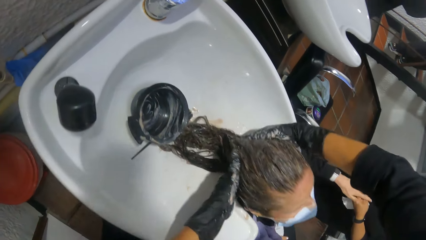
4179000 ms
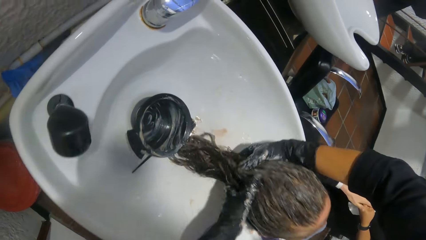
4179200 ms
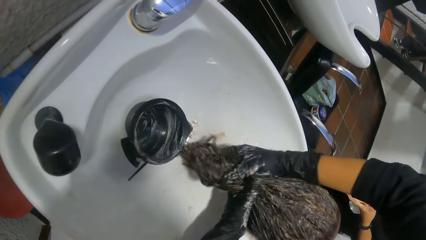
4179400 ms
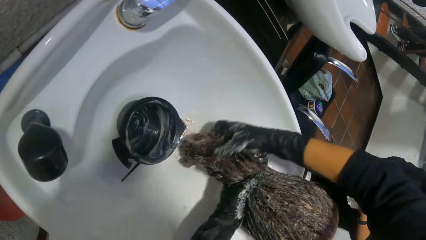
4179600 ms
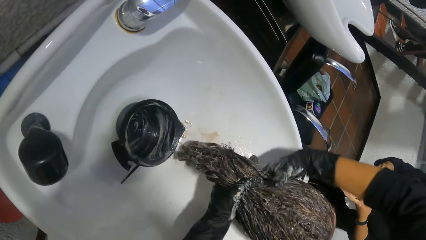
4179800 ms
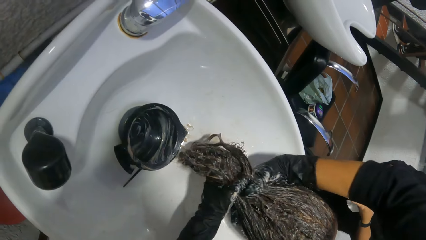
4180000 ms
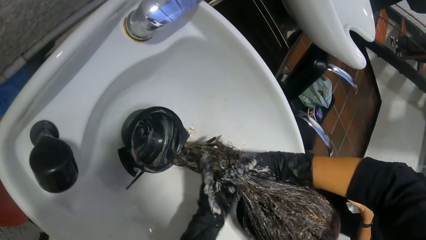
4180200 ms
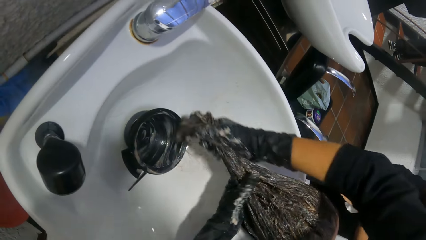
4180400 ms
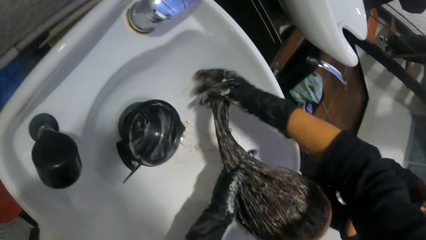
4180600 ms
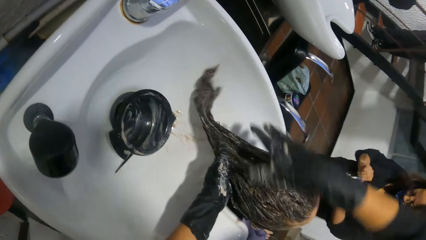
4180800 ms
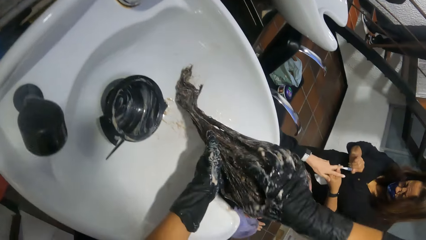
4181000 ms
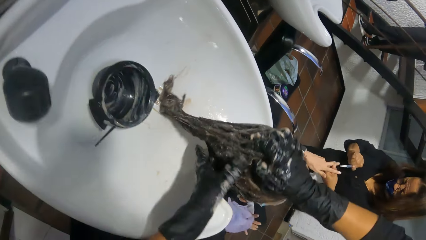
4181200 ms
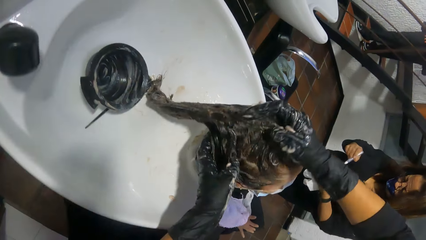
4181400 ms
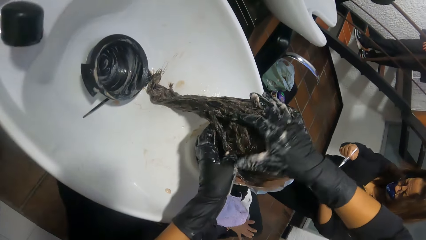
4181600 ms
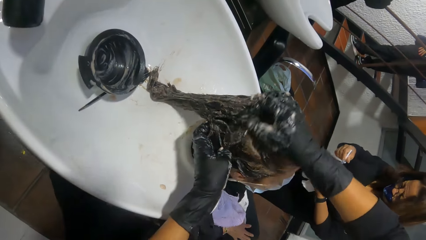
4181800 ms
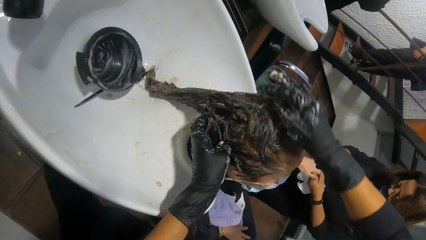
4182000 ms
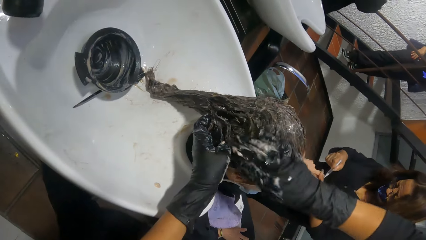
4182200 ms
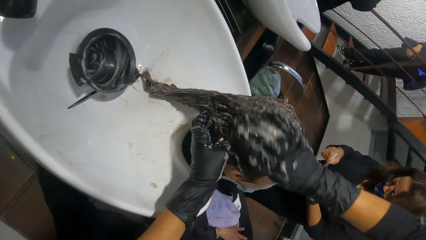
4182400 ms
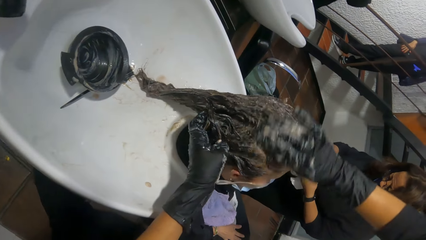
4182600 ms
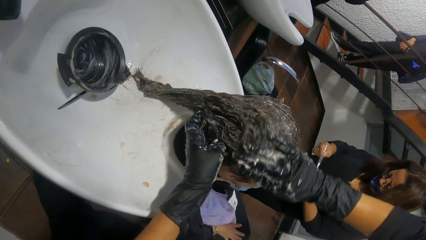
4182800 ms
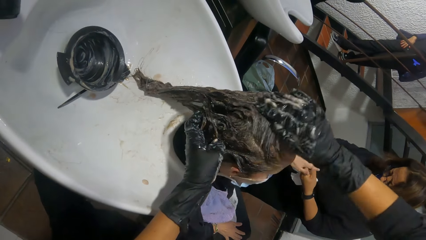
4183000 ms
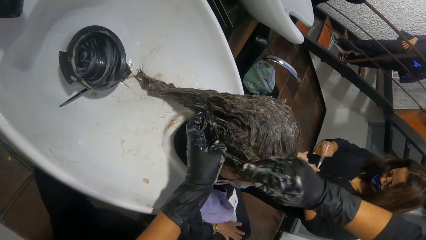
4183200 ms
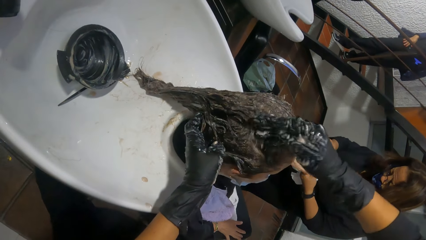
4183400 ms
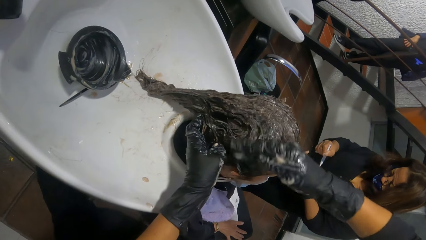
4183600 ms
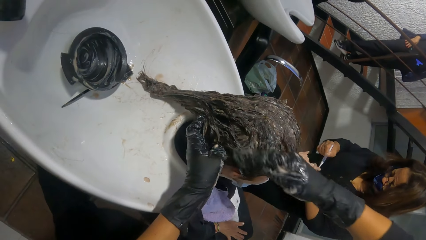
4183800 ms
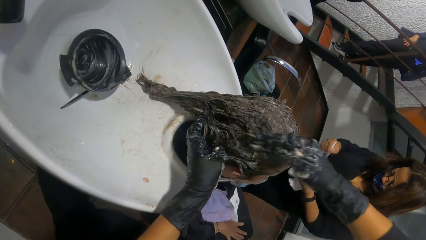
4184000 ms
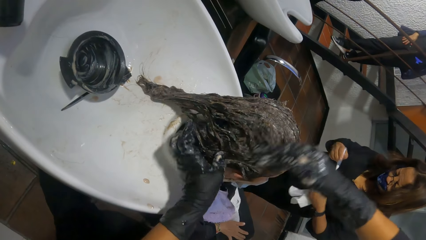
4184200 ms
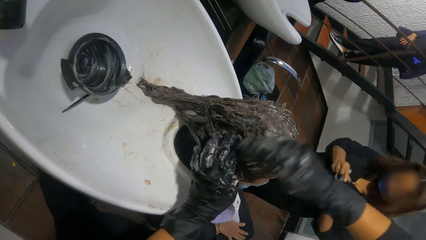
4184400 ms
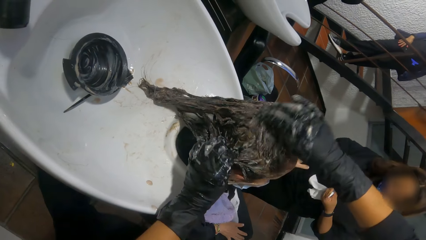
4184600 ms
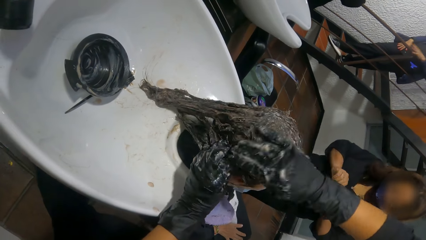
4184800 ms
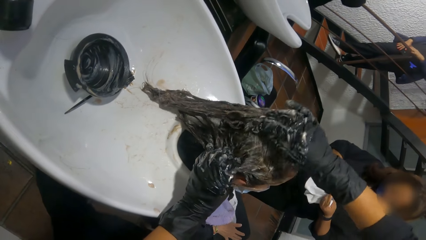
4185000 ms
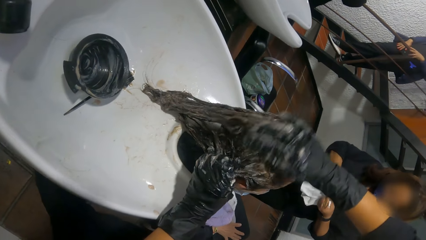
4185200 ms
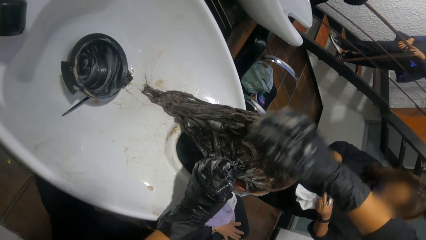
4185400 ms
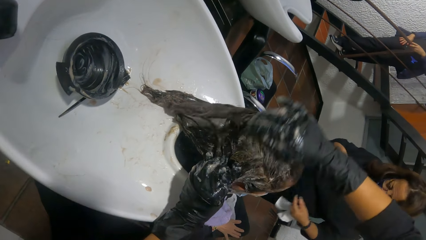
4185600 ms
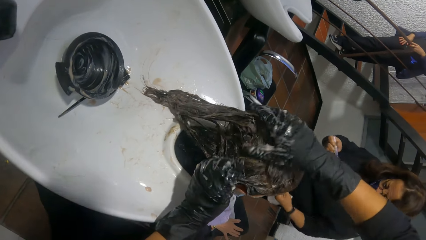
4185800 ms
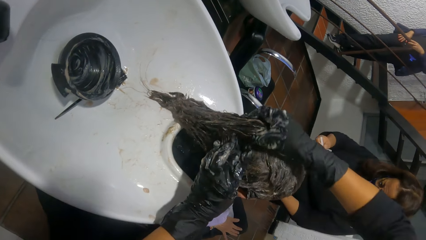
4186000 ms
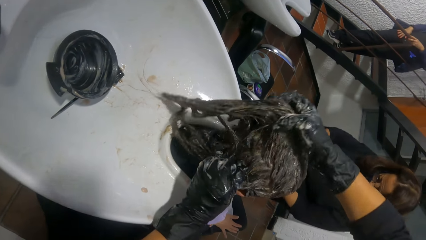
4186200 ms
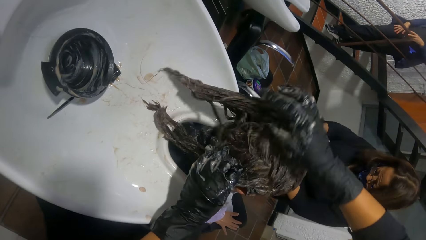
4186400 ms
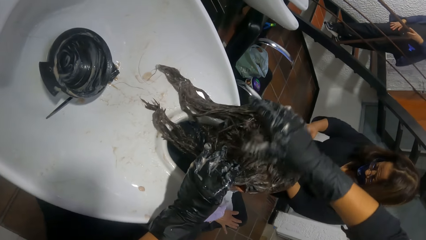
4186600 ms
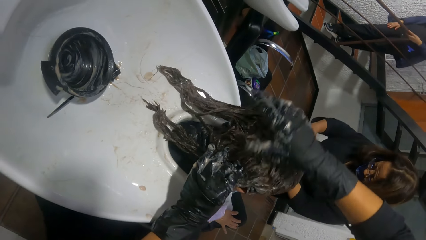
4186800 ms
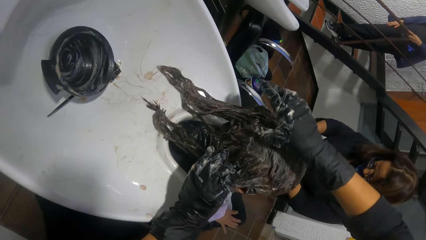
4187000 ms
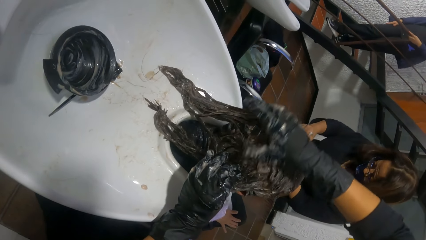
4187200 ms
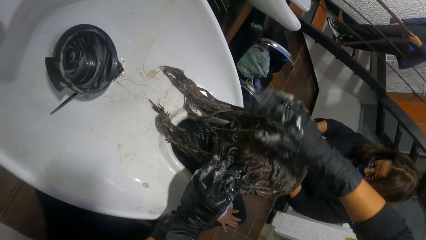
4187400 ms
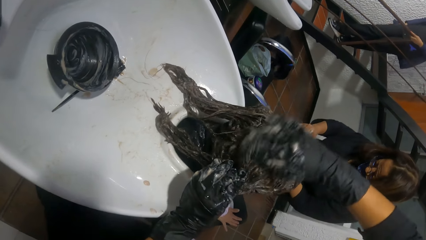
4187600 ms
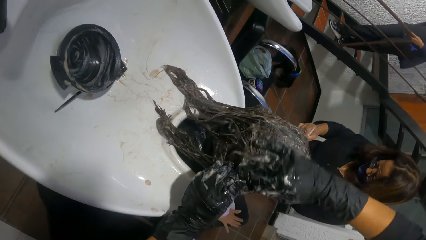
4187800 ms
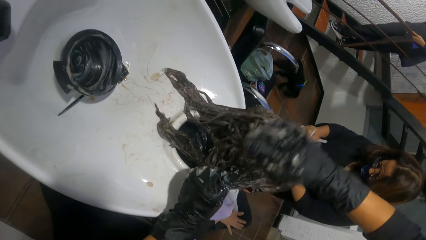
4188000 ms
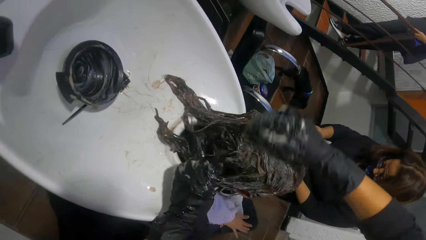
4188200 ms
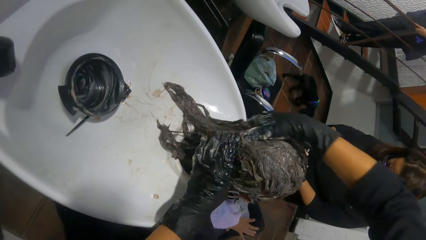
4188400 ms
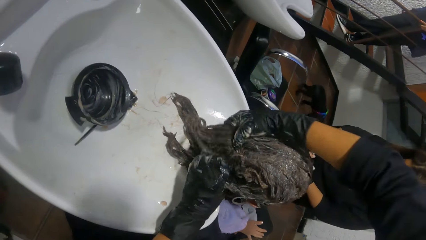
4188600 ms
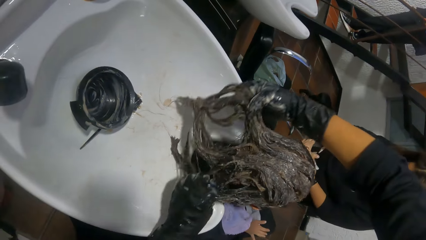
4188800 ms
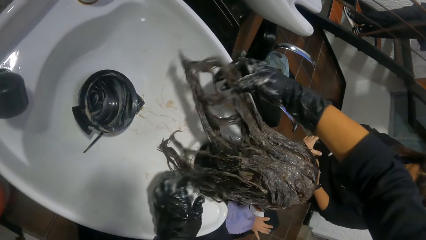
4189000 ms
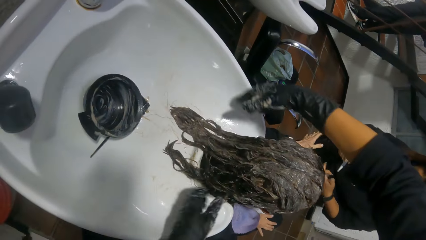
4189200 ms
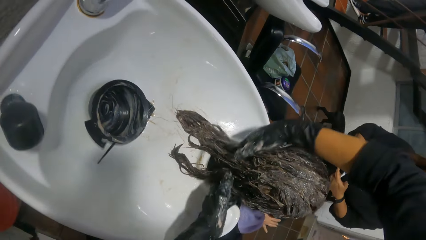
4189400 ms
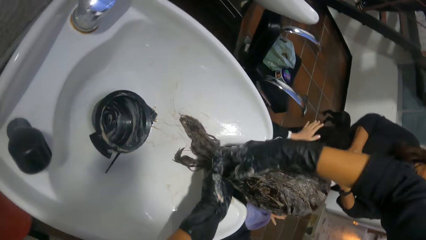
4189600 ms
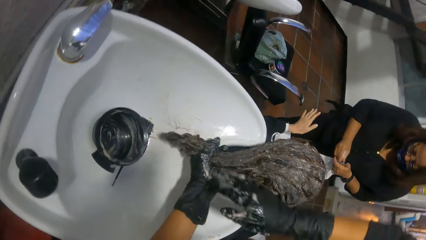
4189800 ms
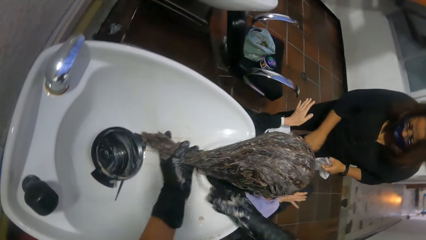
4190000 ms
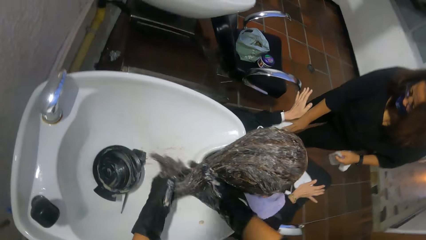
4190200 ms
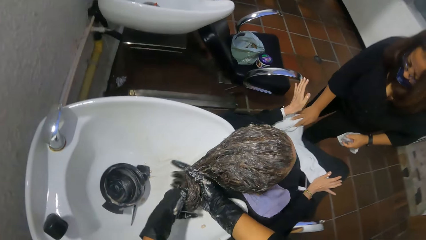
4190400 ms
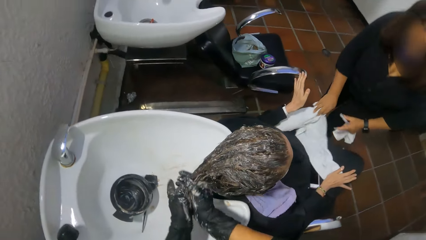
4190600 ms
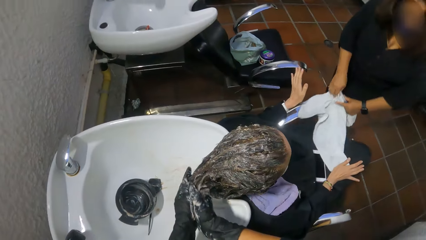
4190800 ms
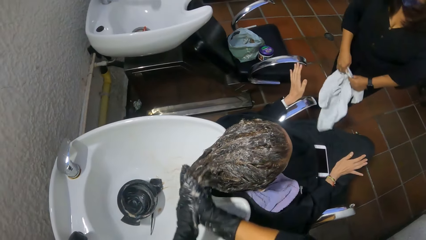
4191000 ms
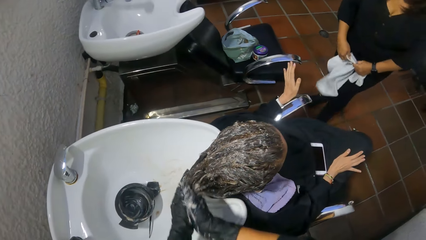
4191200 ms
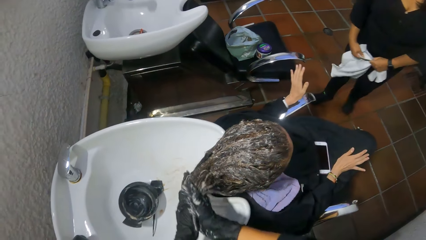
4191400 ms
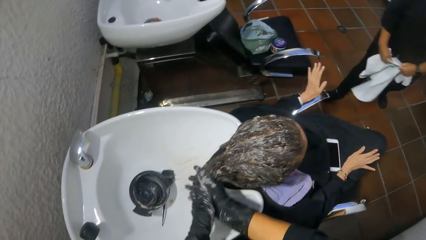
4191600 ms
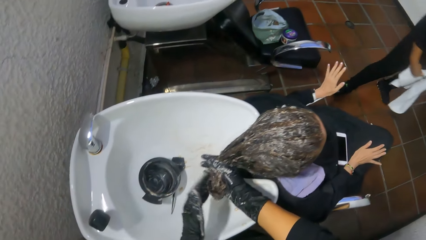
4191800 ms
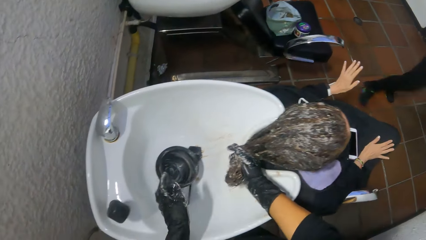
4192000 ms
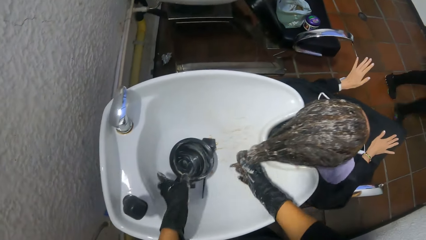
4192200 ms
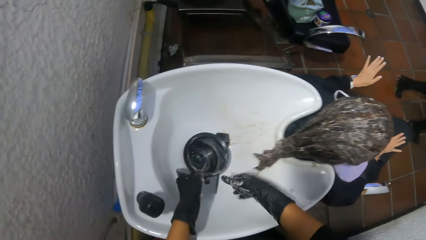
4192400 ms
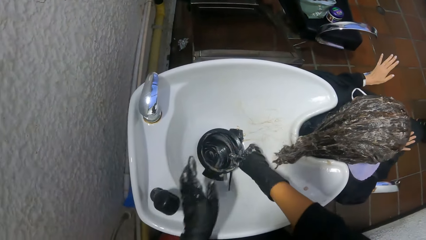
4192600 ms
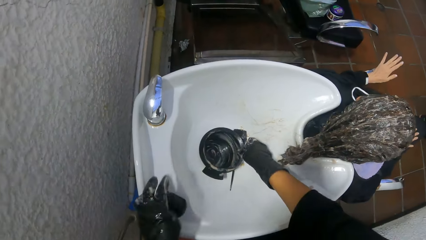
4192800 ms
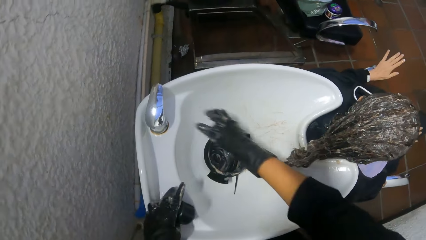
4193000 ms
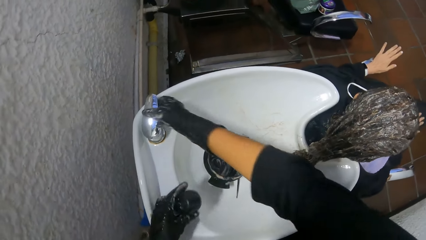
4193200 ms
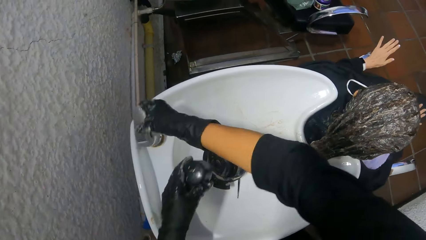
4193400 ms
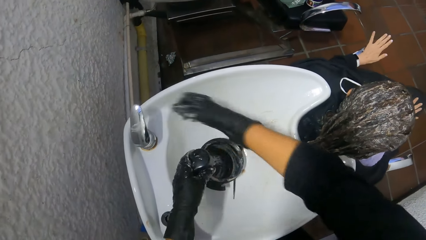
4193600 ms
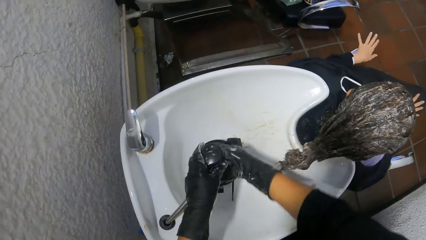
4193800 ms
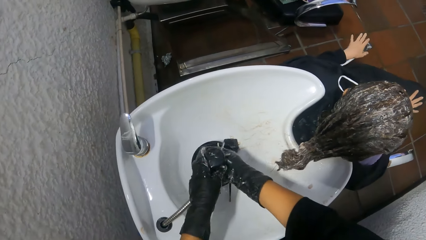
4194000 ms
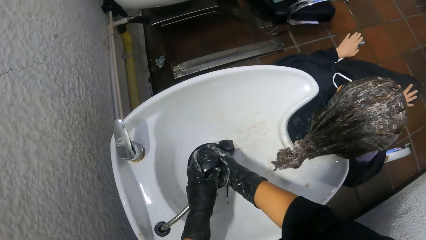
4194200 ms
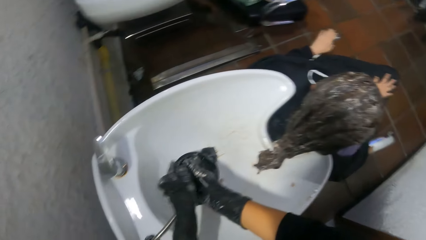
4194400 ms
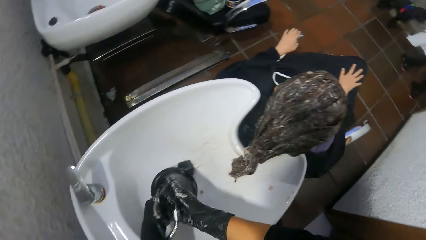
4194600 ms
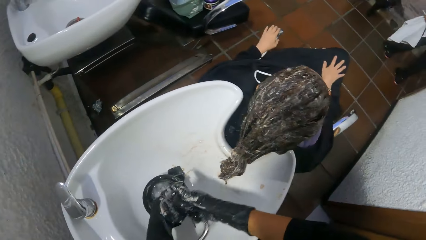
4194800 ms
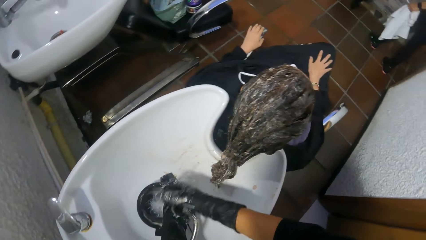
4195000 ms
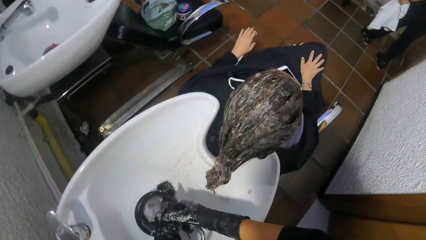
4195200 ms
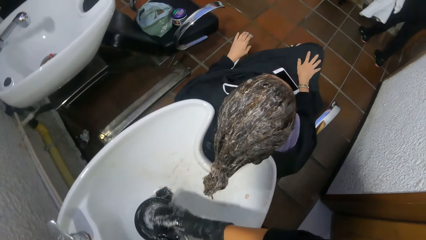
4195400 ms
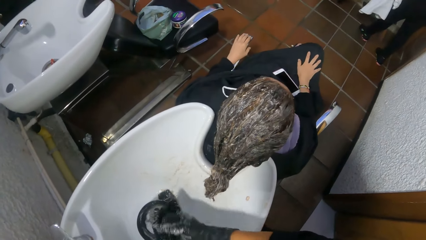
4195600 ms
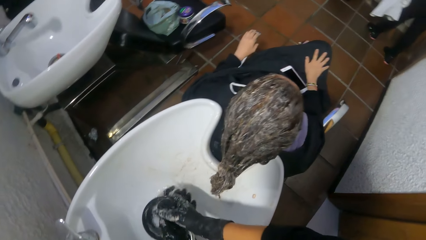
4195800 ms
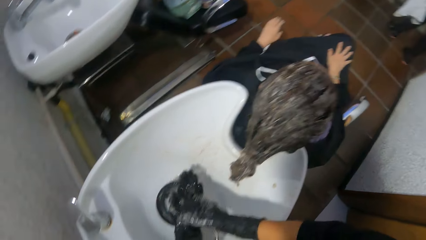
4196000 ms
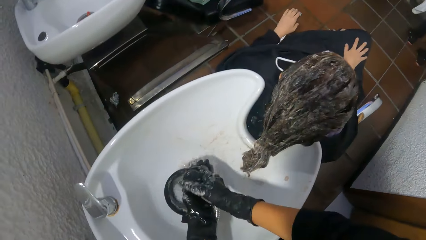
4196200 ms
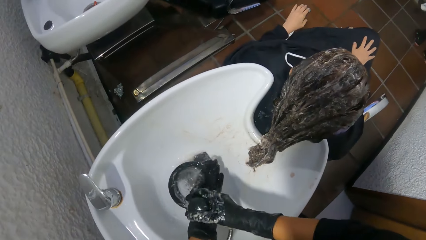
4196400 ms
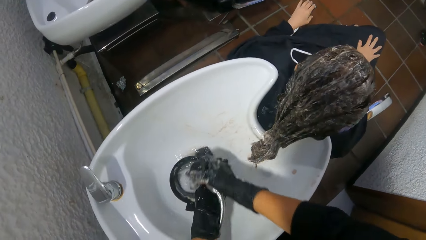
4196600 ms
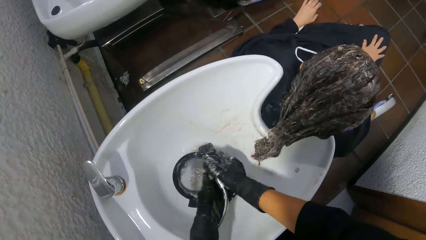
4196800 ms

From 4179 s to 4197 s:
A woman holds the nail polish with both hands. She picks up a towel from another woman's lap with her right hand. The first woman holds the towel with both hands. The camera wearer drops the brush in the shampoo bowl with her right hand. She picks up a tap from the shampoo bowl with her left hand. She operates the tap control on the shampoo bowl with her right hand. She washes both hands with the tap in the shampoo bowl.
